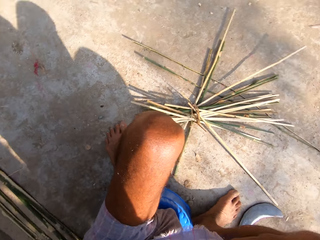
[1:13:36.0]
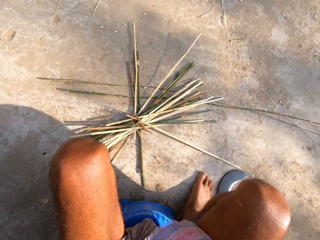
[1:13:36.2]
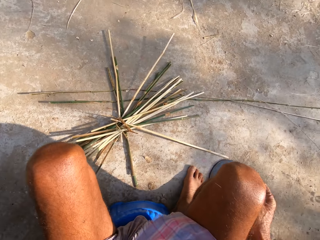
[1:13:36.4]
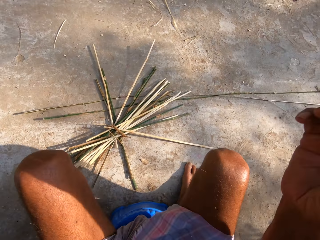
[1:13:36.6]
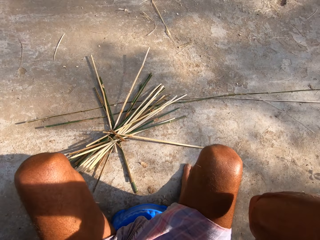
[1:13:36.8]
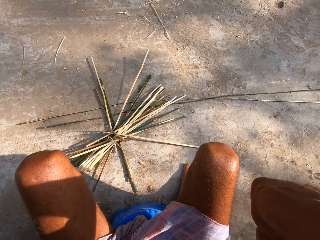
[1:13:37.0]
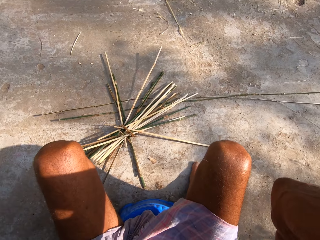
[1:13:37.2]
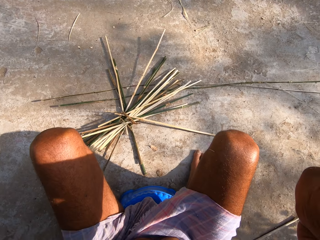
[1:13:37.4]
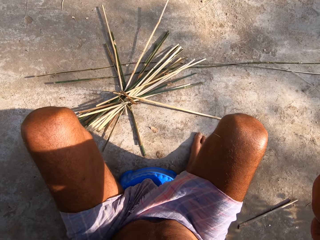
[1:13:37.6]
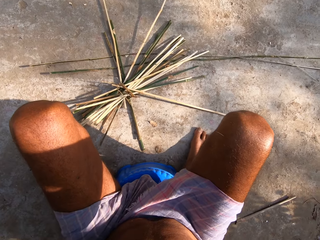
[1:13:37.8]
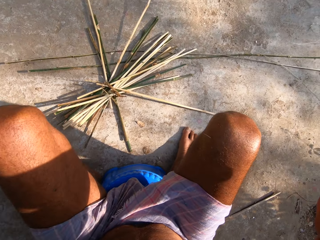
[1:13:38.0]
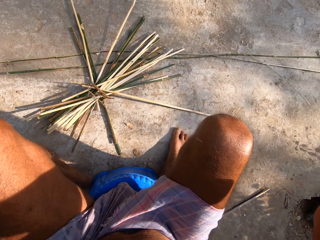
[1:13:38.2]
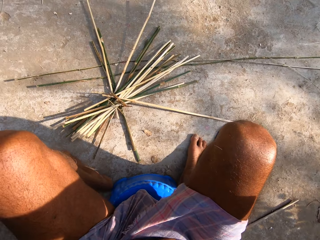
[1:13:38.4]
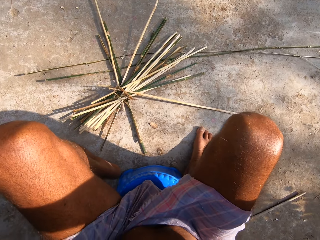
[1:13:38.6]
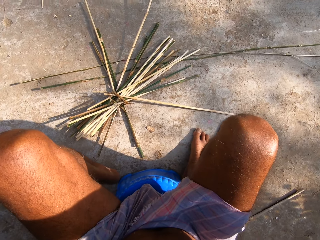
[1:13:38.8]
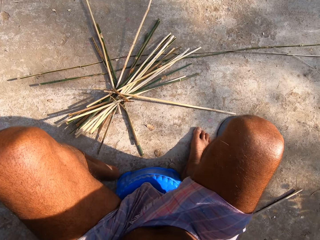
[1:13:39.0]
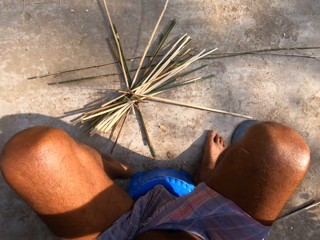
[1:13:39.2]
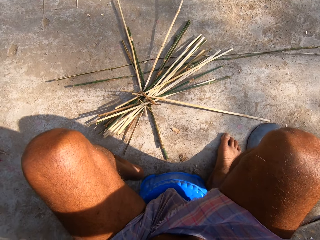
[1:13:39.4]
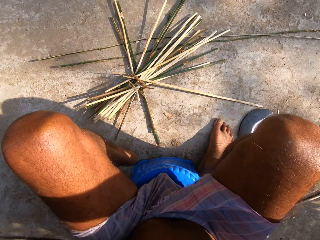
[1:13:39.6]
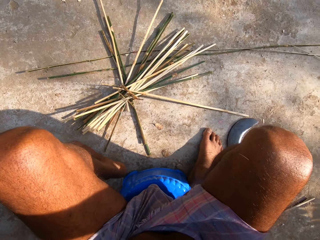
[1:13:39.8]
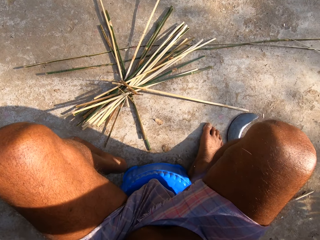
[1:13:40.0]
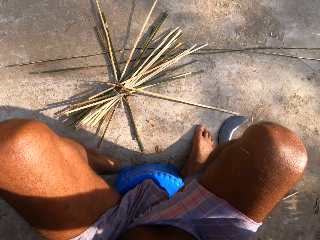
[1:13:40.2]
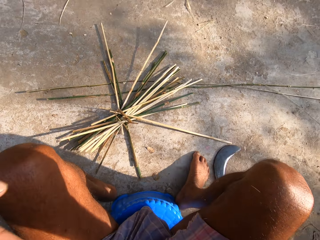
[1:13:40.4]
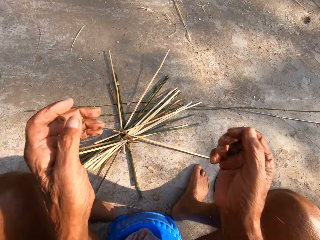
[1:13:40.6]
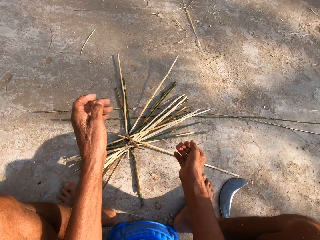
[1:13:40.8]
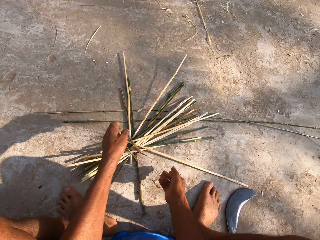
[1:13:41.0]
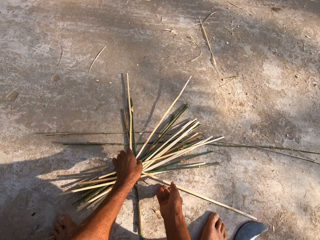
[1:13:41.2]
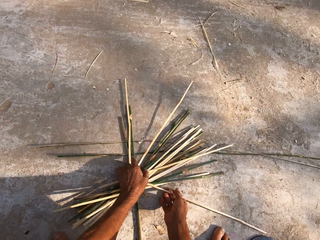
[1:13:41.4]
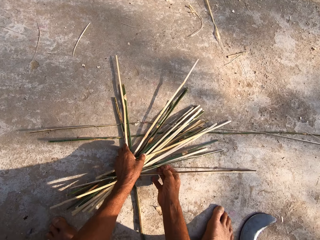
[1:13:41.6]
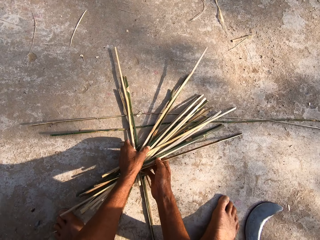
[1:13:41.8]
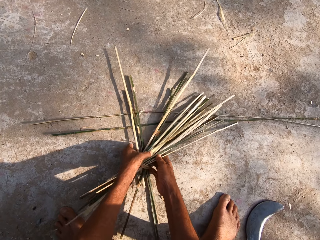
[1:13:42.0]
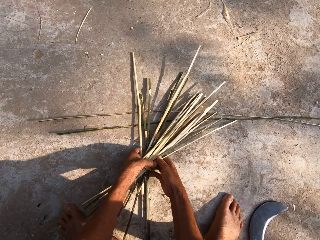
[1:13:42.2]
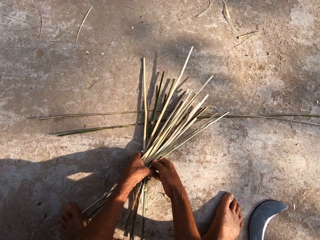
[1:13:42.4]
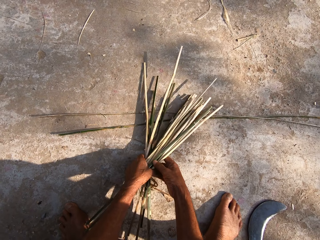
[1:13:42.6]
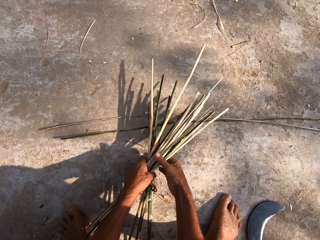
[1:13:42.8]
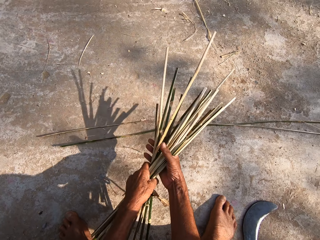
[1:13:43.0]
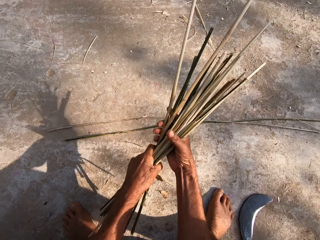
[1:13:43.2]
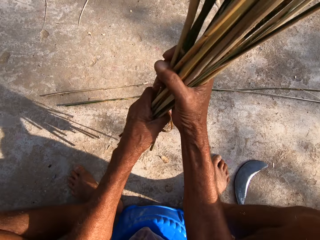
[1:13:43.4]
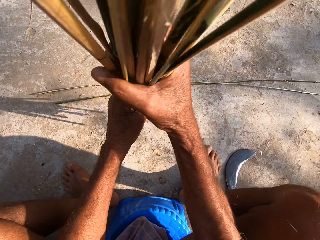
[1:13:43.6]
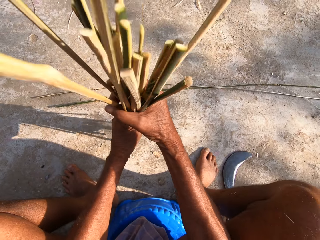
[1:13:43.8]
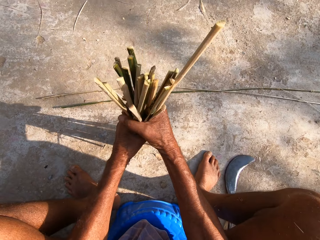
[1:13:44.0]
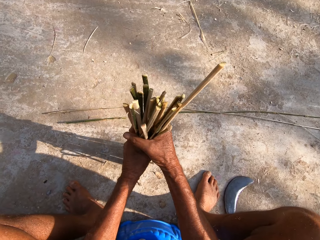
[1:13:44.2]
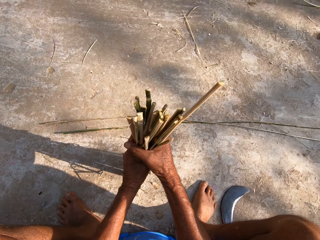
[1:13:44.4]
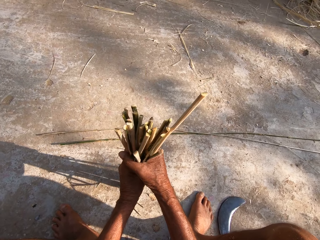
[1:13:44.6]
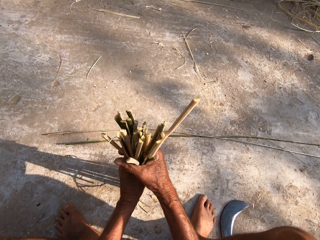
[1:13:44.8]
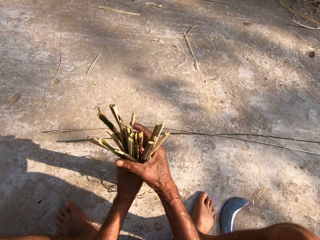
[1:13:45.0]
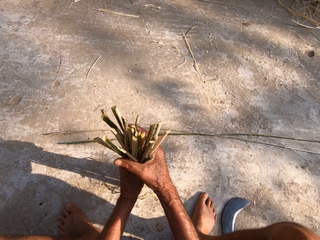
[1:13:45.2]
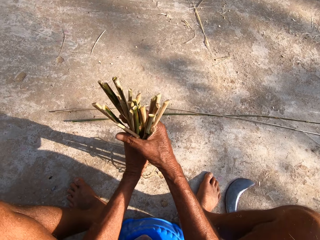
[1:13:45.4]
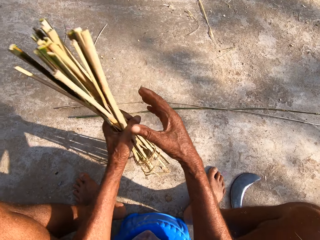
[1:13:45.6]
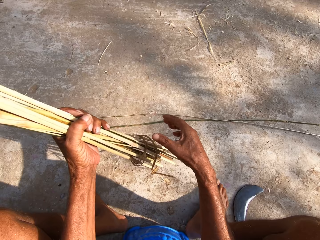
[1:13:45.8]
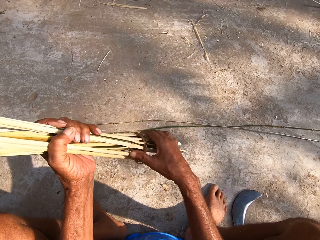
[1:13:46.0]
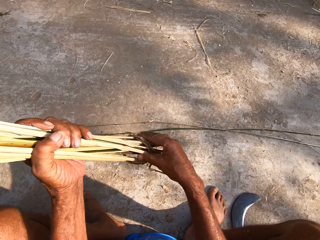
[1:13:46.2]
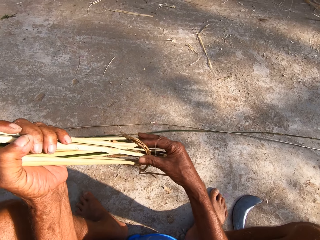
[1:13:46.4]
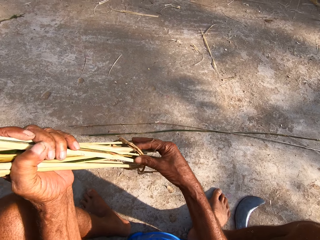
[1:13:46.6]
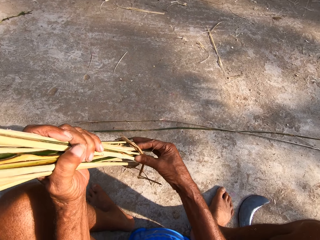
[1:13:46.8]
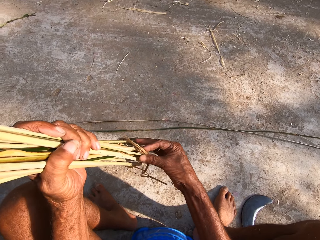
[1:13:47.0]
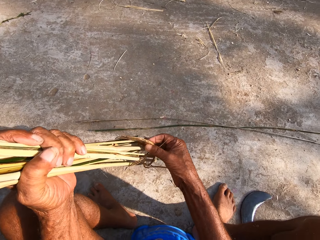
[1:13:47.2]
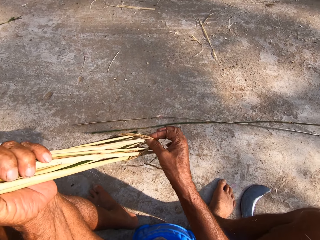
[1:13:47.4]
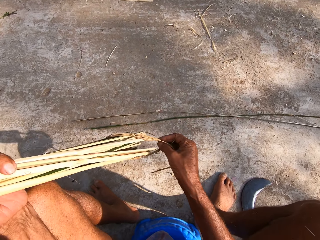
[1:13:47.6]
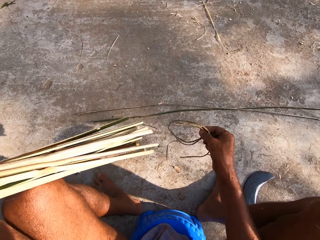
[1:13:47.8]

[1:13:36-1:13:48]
The camera wearer fixes the camera. He picks up the bamboo strips on the floor with both hands. He holds the bamboo strips with his left hand. He removes a rope from the bamboo strips in his left hand with his right hand.

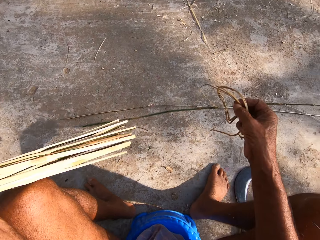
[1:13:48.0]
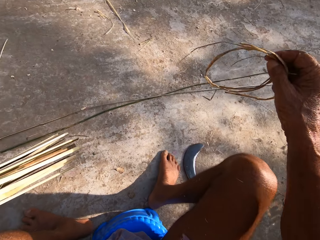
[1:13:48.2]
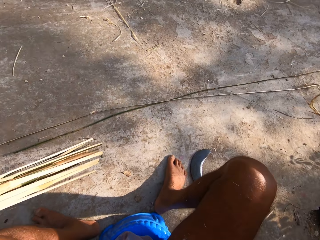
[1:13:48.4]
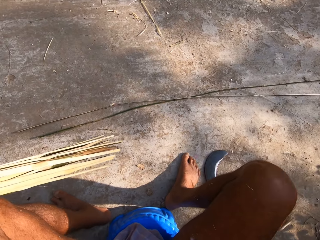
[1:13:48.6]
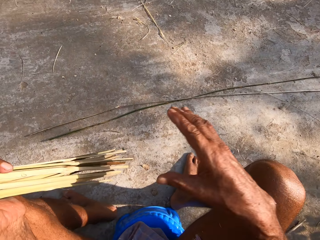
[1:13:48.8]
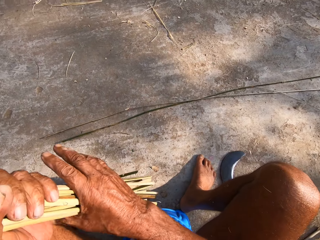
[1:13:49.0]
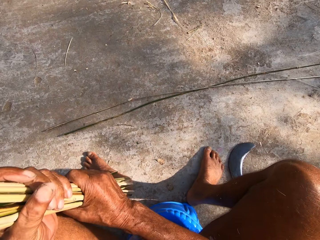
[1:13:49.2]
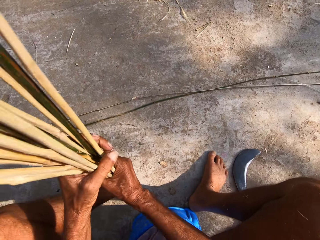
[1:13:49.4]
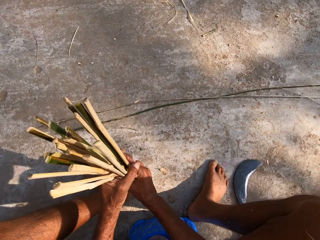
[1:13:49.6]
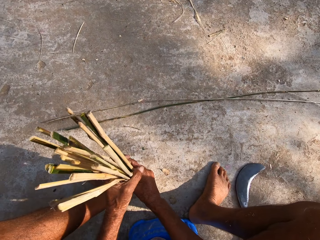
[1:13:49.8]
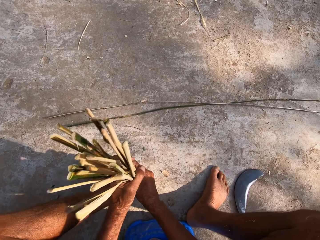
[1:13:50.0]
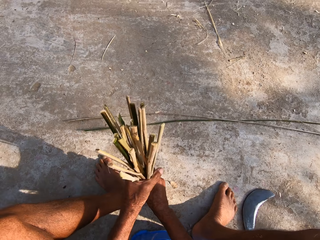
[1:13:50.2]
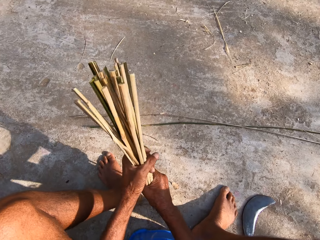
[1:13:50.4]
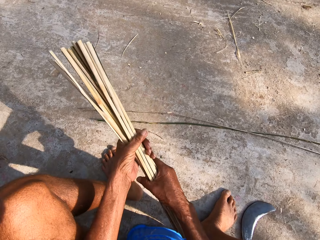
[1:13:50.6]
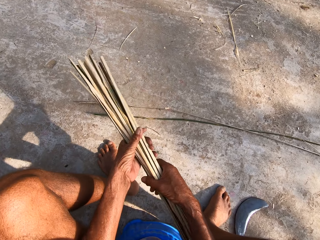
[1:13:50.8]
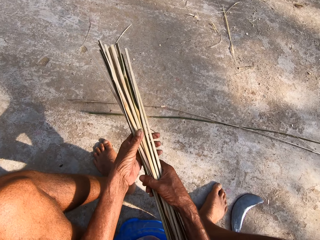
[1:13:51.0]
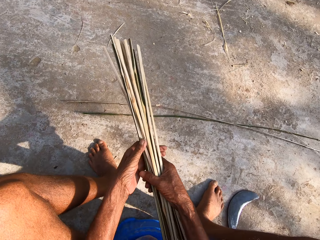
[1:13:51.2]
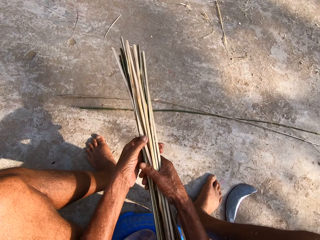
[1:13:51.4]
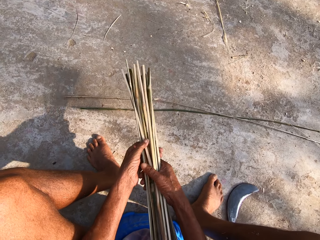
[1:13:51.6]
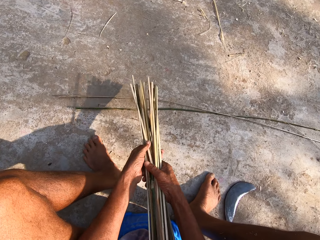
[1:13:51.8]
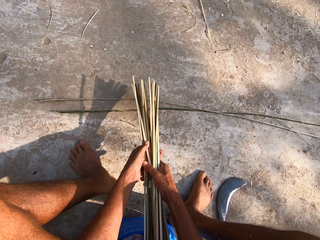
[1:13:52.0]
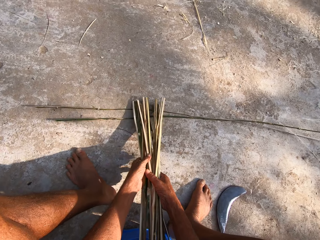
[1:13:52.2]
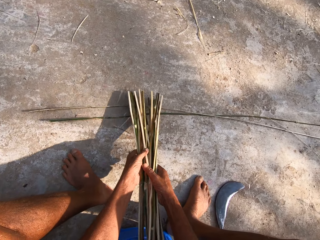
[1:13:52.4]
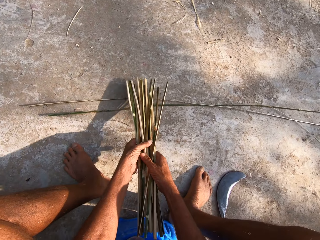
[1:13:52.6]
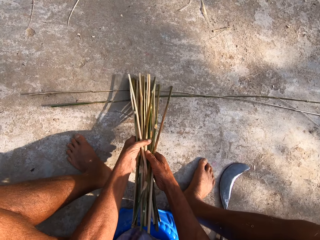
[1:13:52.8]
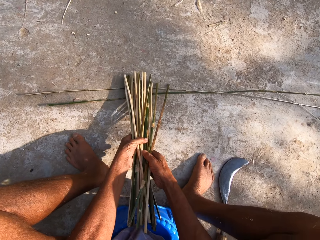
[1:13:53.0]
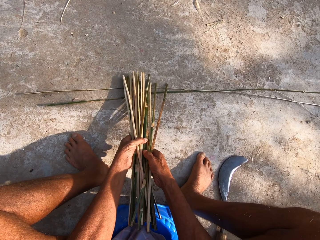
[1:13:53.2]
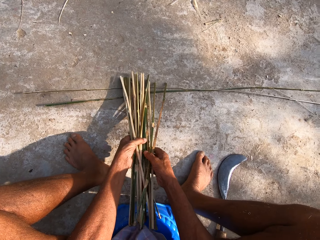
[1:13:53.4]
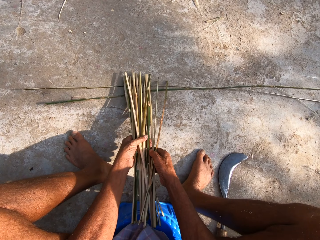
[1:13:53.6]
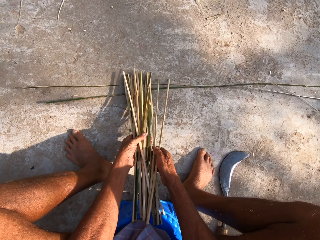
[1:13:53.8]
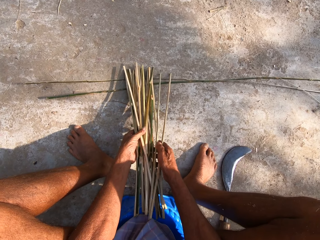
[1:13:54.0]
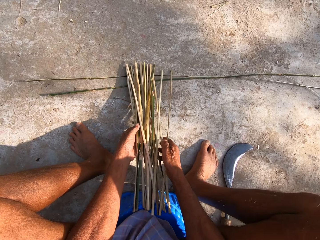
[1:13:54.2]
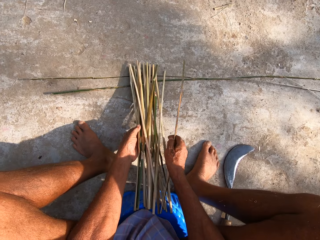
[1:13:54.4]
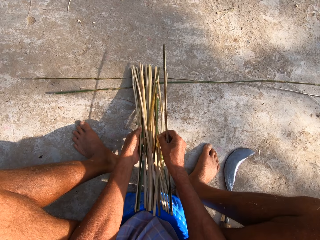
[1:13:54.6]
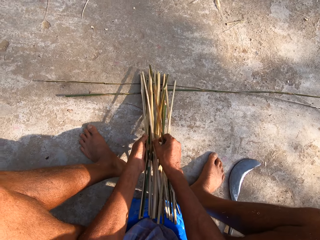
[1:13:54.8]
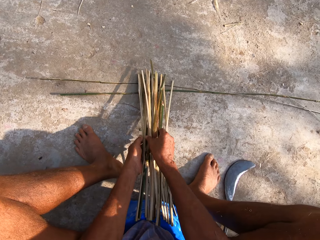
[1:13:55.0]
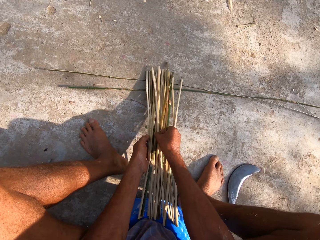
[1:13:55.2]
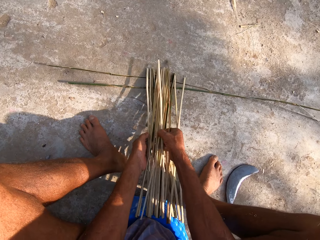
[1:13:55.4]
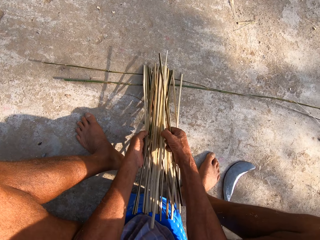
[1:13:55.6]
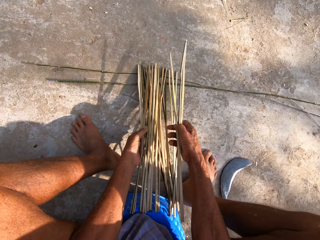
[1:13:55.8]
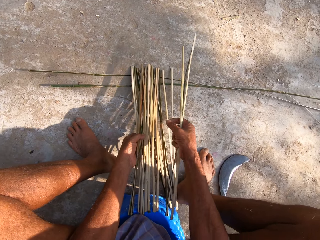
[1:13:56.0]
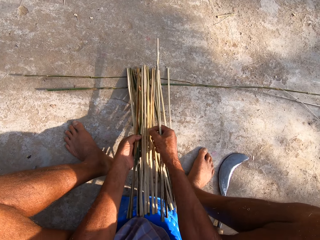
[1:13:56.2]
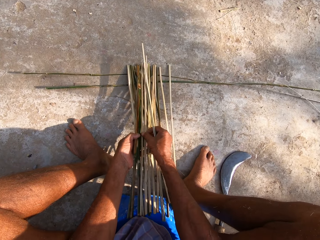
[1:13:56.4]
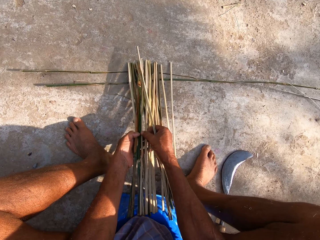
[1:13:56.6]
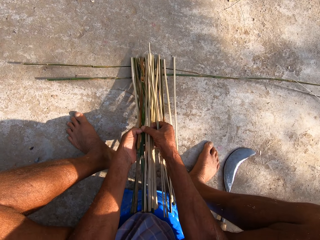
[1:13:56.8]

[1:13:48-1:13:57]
The camera wearer holds the bamboo strips with both hands. He sorts the bamboo strips on the floor with both hands.
